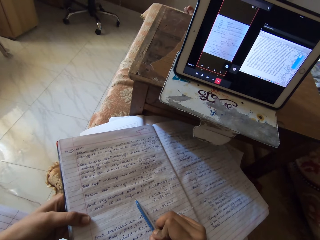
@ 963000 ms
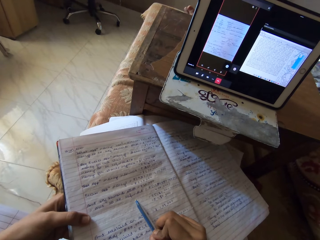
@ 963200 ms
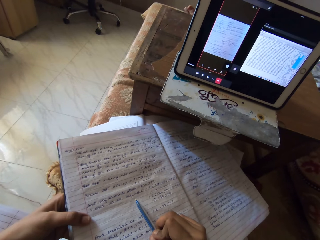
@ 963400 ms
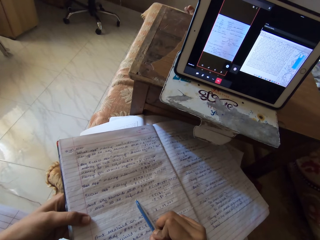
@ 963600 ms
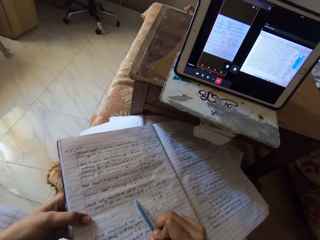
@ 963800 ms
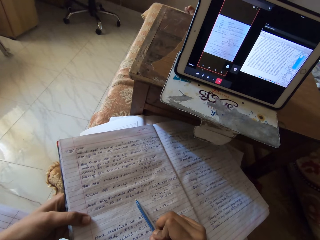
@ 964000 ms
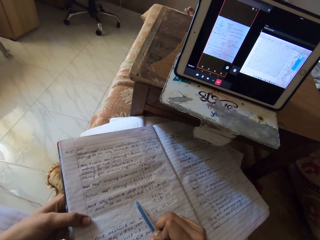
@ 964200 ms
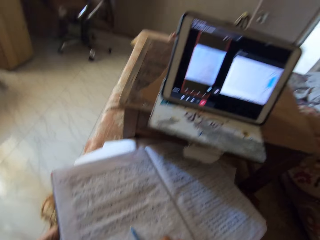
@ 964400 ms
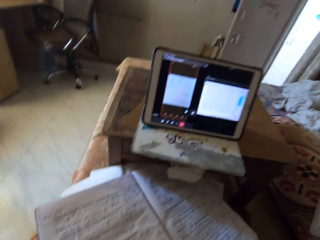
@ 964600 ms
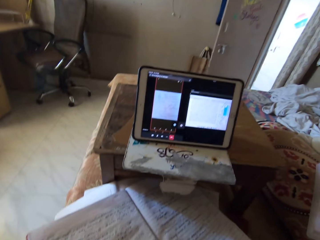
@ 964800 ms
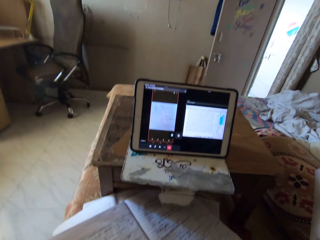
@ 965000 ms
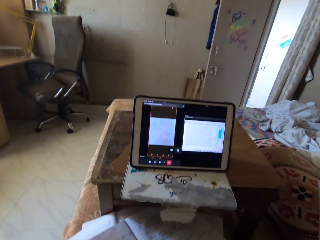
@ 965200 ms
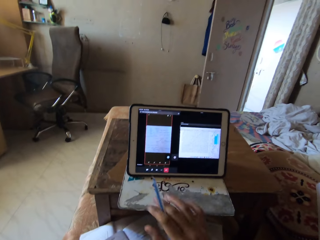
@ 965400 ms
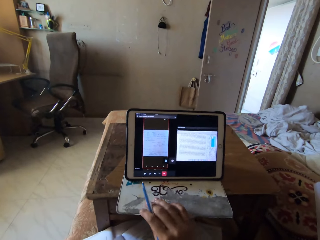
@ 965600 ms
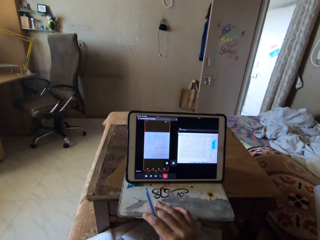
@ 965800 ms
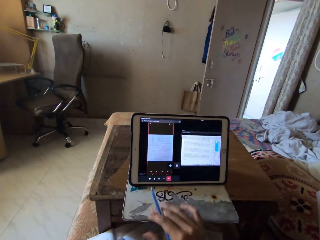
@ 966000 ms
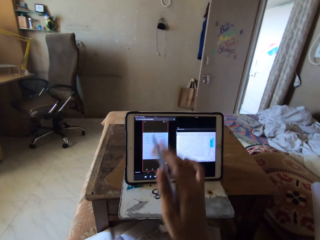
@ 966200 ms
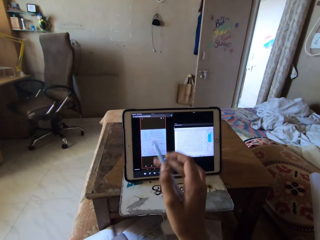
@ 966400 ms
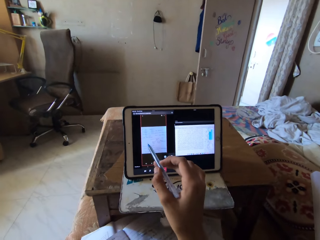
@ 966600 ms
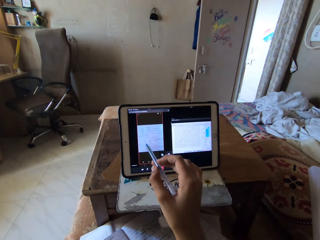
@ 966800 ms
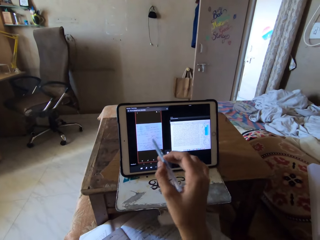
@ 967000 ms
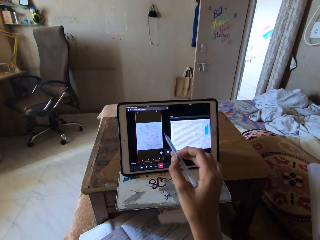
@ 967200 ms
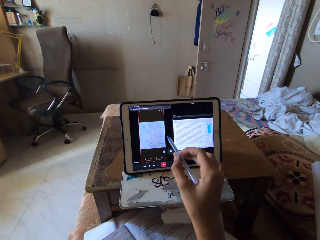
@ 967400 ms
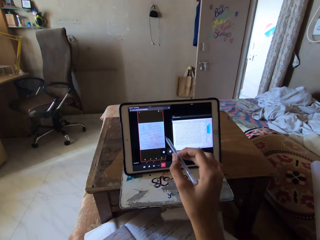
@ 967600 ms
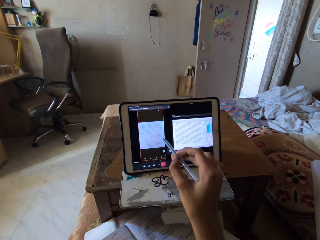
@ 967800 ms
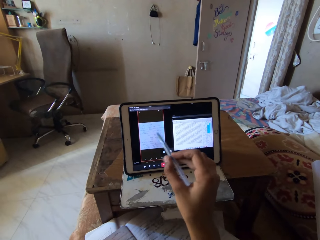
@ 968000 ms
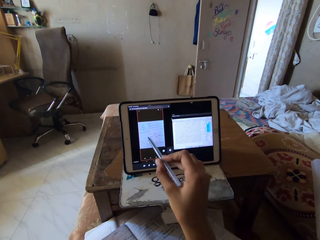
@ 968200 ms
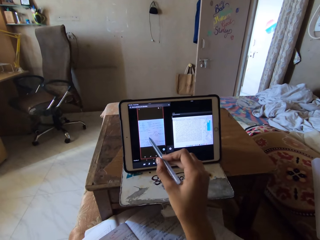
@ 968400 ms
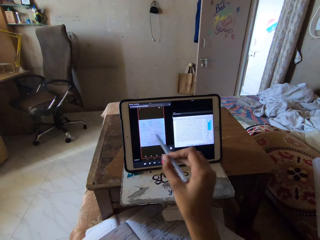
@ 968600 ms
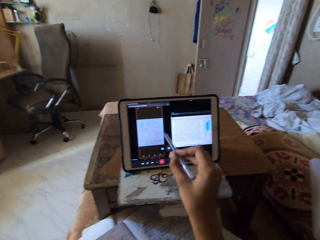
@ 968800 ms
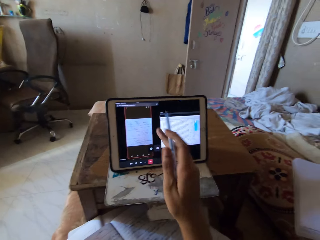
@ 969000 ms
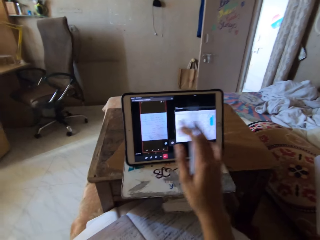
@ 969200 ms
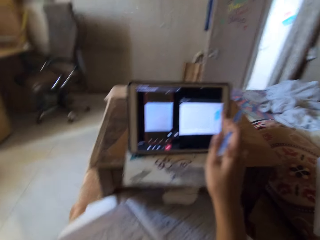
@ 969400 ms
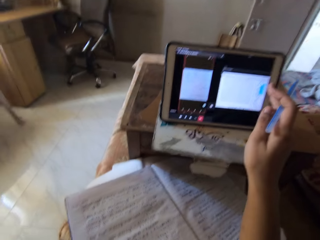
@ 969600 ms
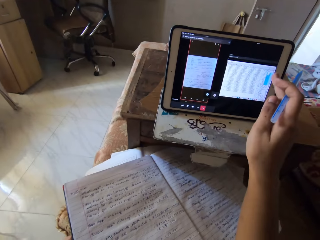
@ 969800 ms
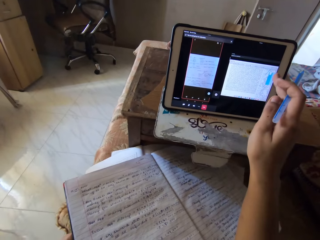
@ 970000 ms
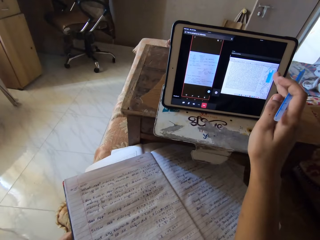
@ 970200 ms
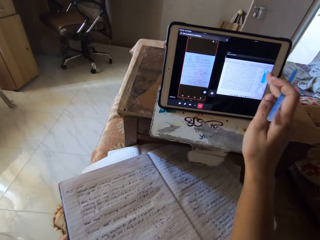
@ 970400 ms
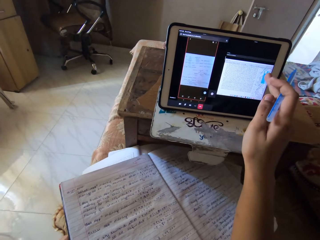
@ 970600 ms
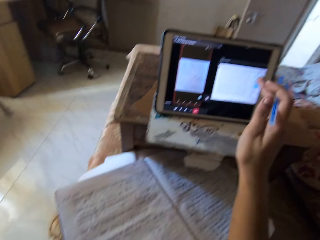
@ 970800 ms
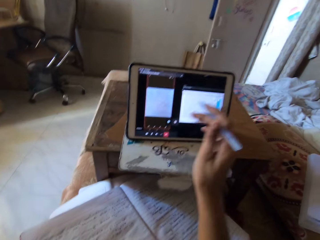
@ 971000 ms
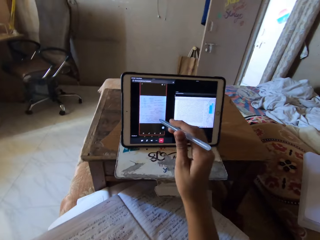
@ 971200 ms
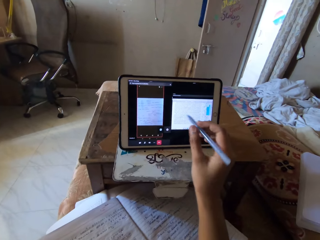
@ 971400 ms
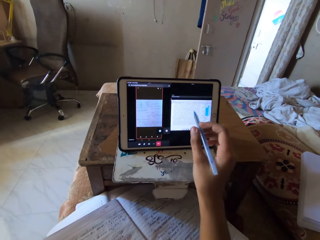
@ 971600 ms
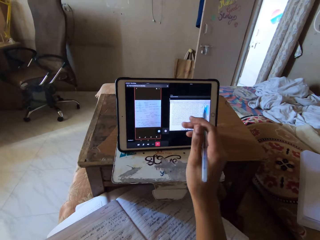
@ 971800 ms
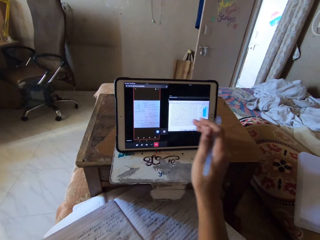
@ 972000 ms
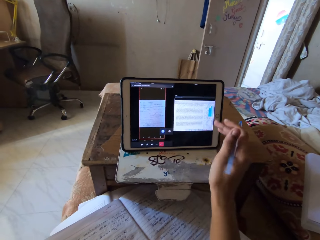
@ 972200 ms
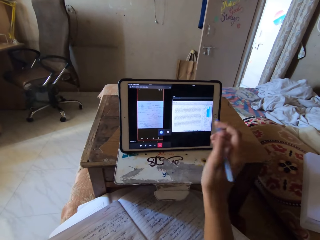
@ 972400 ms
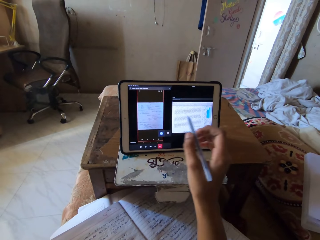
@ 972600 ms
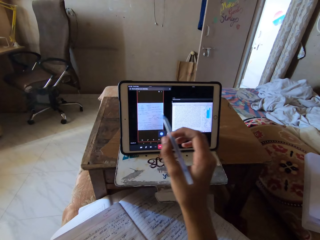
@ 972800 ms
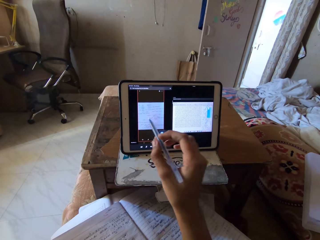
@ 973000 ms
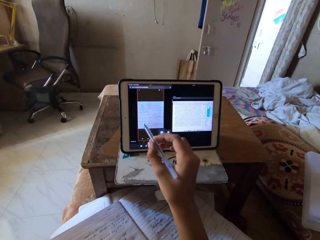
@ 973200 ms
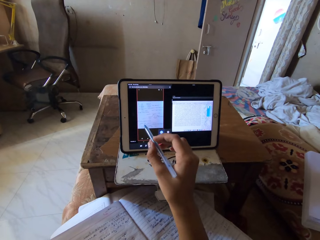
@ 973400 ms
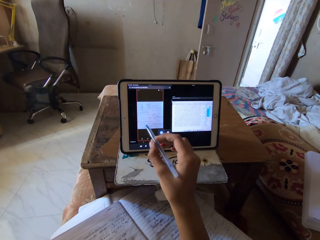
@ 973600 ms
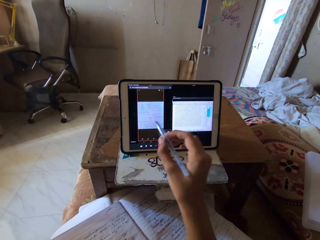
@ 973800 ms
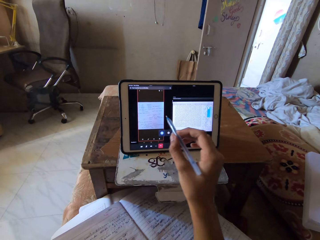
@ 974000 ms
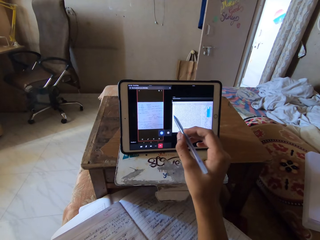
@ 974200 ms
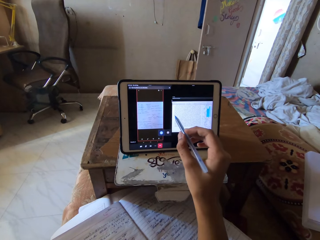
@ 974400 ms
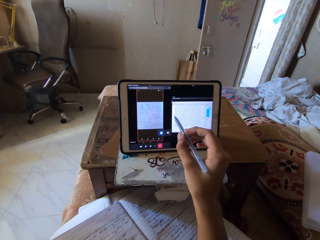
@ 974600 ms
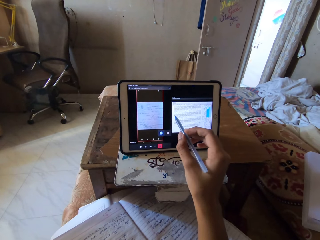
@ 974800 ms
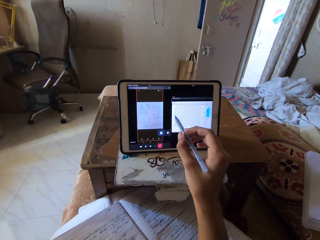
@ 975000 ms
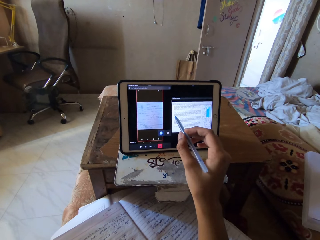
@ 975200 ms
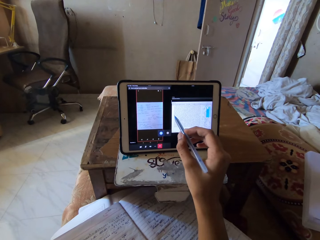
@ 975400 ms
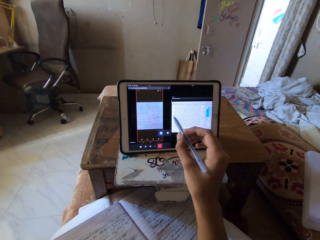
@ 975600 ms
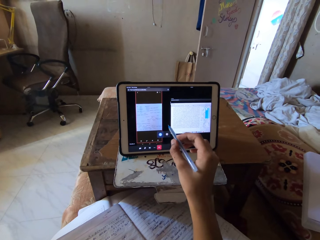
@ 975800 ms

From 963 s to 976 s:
The camera wearer points at a tablet using a pen. She pulls the tablet. She adjusts the tablet on a table with her right hand. She moves the pen in her right hand.

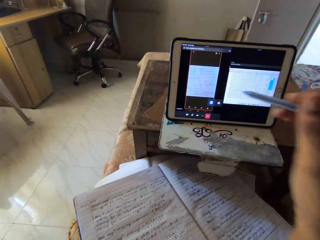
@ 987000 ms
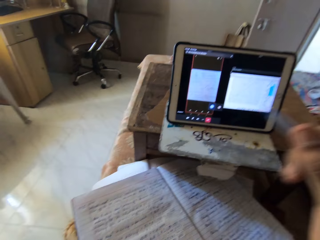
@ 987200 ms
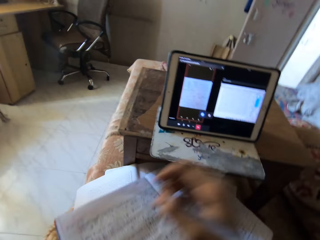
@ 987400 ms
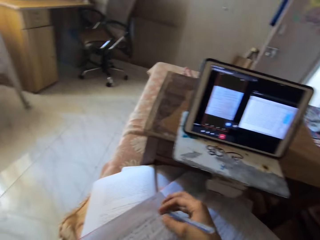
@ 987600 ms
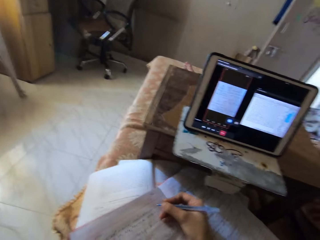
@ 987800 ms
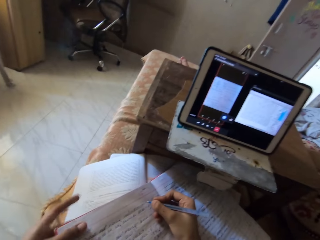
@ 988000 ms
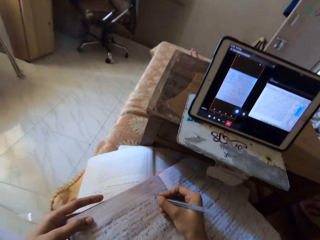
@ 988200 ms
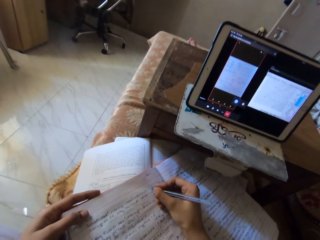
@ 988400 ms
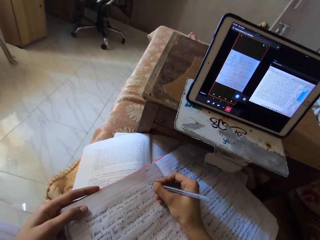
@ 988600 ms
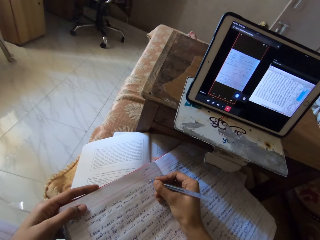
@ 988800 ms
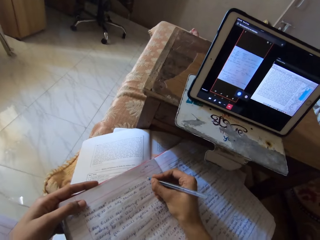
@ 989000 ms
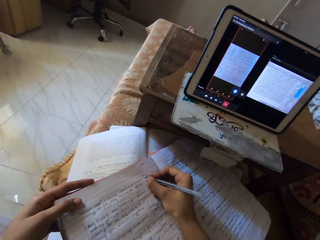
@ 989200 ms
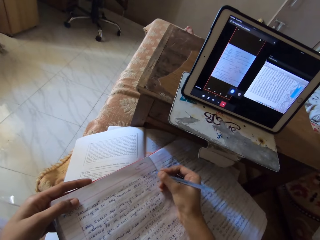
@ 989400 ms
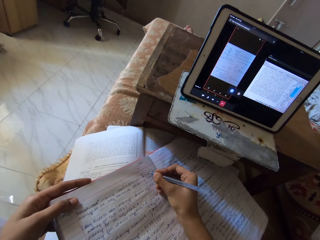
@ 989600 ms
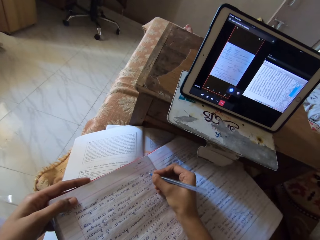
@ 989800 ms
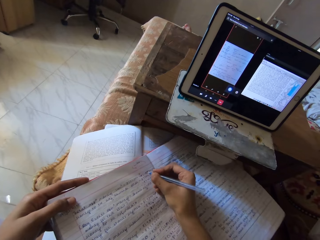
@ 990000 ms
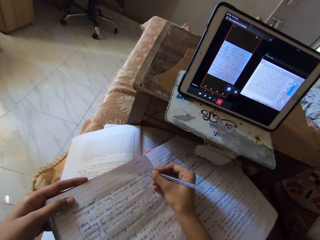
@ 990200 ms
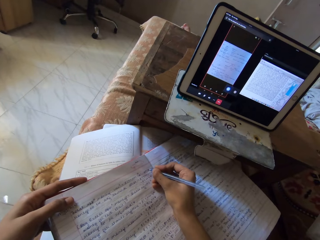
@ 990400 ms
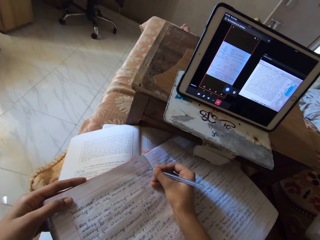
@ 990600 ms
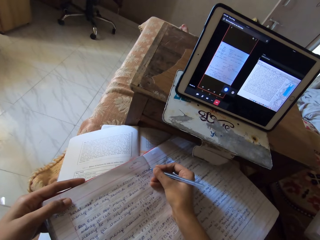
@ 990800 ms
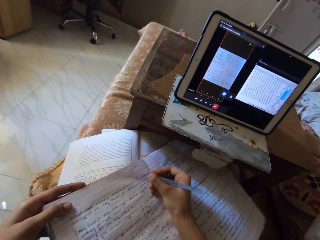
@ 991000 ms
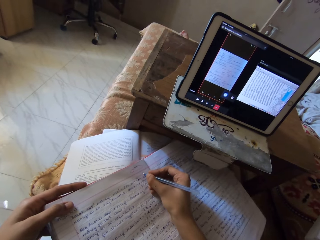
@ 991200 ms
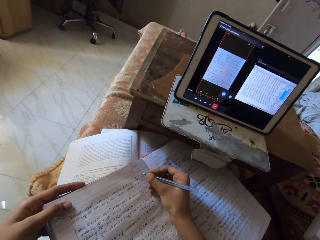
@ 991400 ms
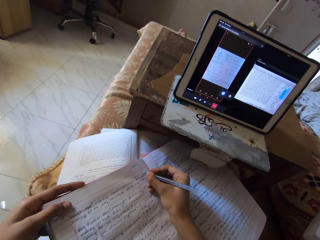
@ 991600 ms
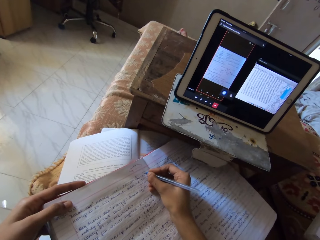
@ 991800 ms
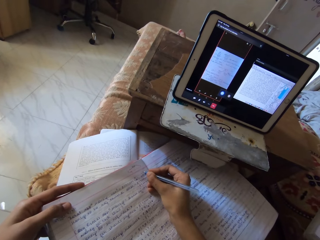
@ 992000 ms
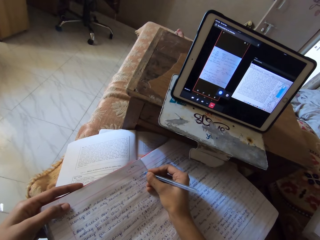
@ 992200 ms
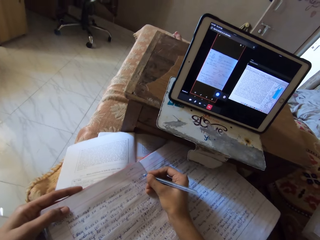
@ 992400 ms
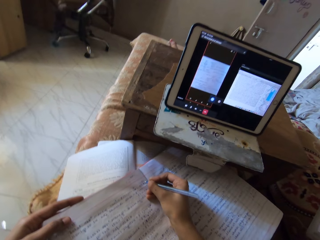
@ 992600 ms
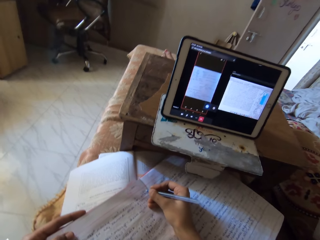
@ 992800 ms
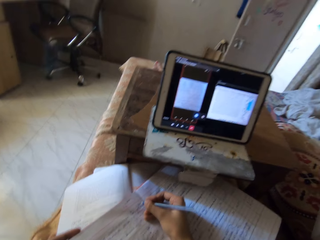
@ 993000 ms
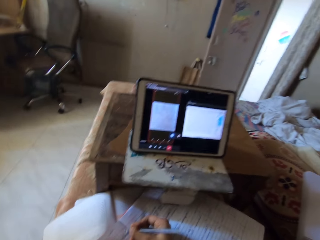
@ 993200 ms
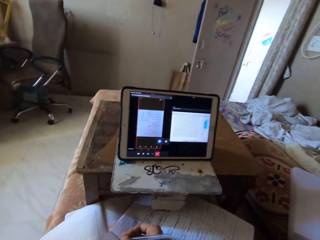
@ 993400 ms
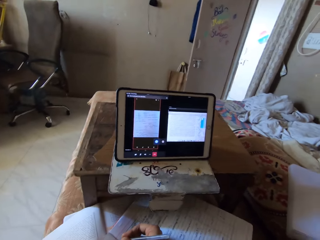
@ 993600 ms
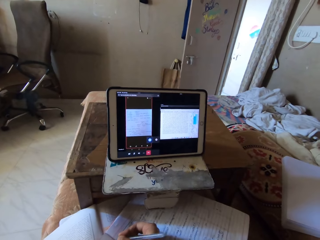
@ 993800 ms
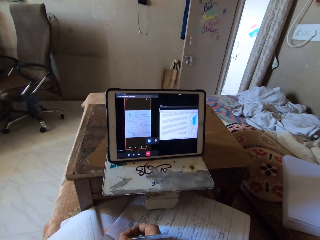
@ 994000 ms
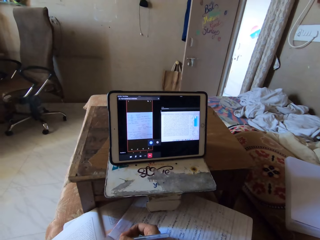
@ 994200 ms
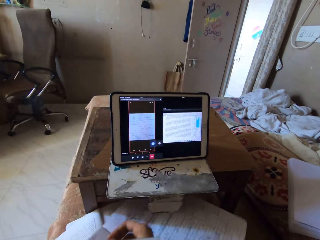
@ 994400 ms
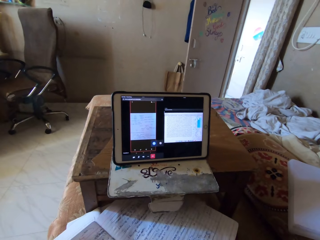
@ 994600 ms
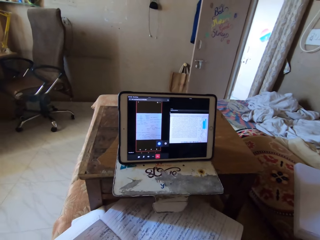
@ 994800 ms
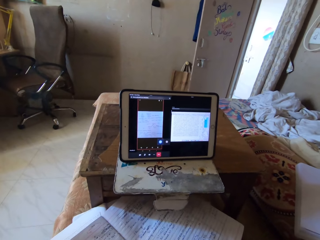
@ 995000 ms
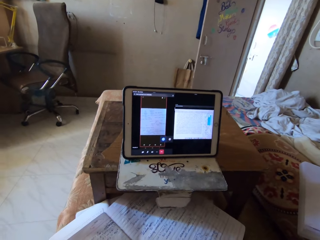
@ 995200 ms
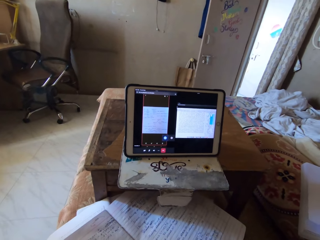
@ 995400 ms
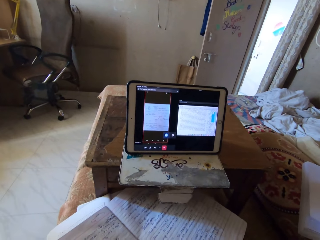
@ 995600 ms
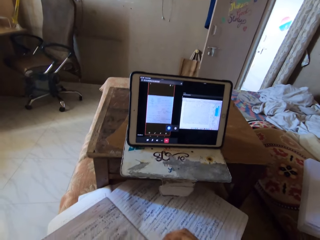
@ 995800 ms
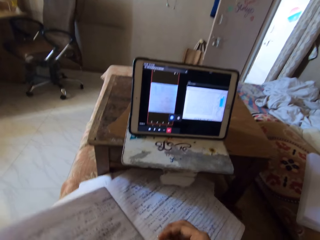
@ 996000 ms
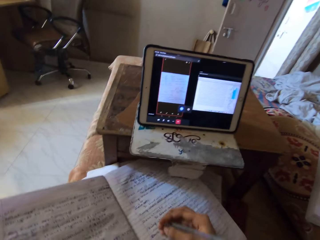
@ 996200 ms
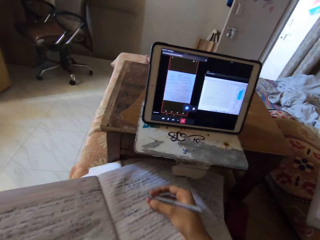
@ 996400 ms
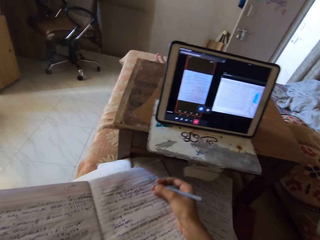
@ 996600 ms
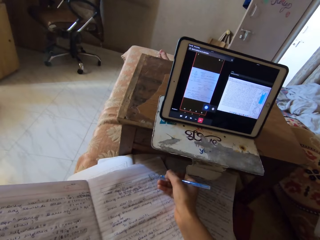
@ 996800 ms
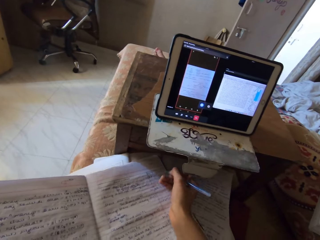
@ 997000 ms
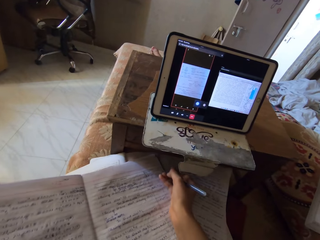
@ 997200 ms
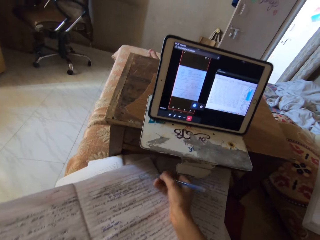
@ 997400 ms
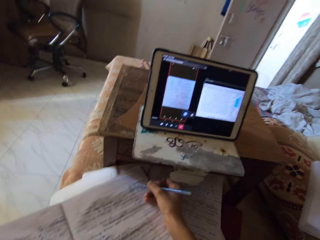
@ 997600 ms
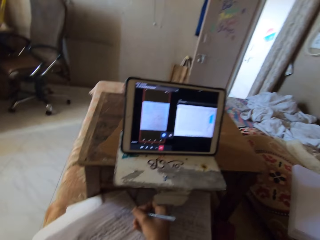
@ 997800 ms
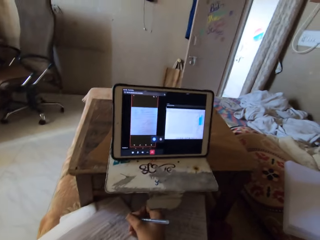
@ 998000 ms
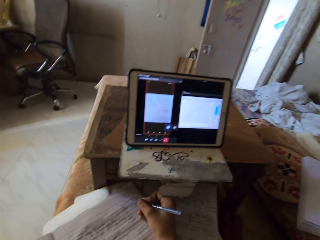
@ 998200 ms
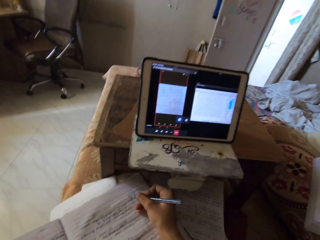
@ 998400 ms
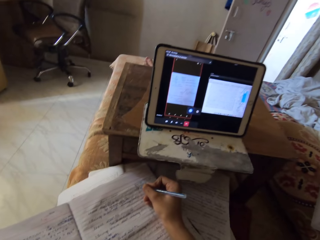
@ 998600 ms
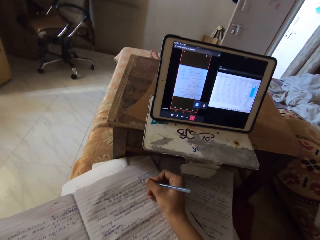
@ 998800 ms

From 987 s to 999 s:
The camera wearer places her hand on the book. She writes on the book on her lap with the pen. She pulls the book. She adjusts the book on her lap with her left hand. She writes on the book on her lap with the pen.
